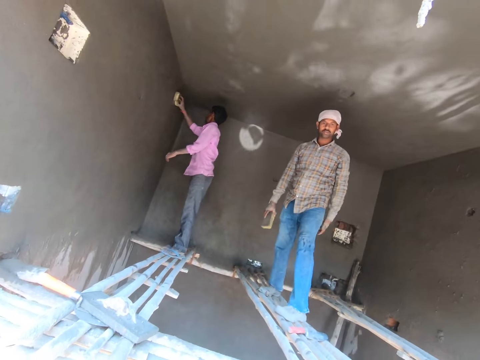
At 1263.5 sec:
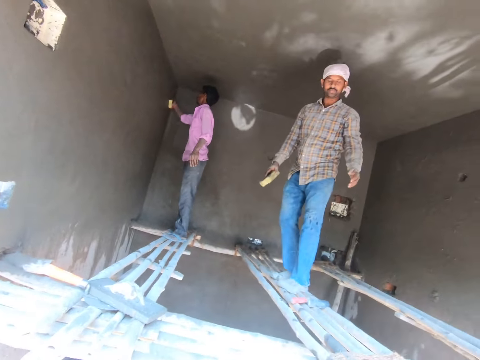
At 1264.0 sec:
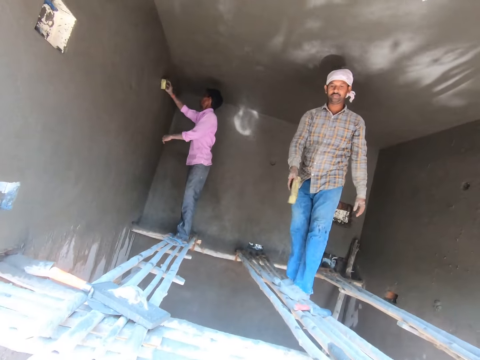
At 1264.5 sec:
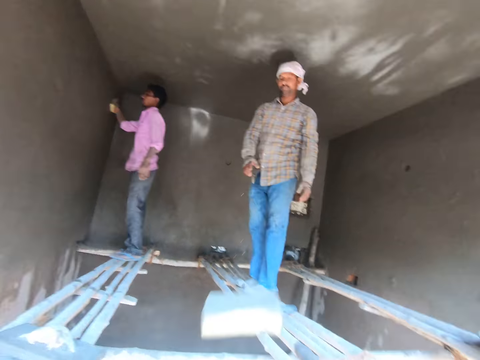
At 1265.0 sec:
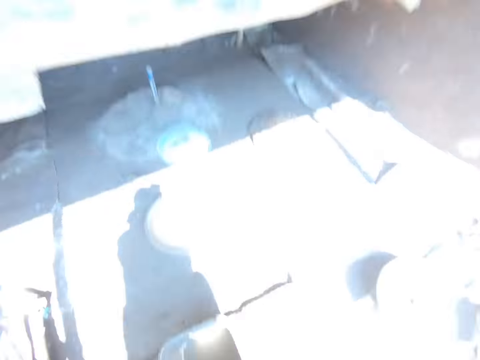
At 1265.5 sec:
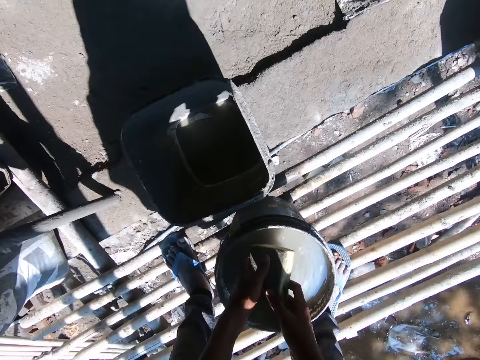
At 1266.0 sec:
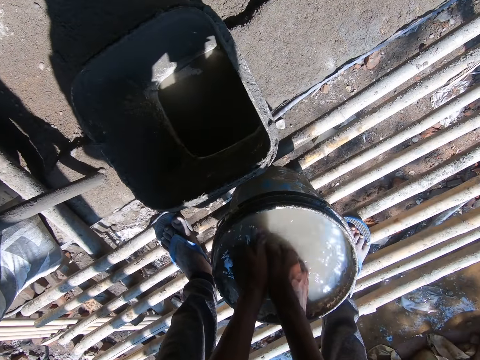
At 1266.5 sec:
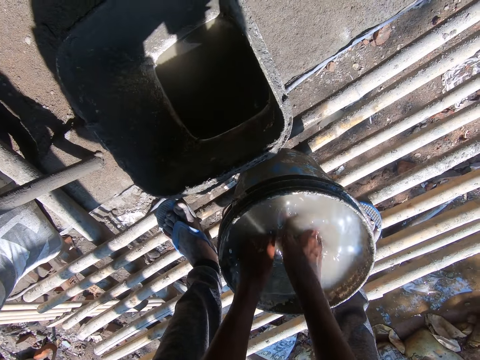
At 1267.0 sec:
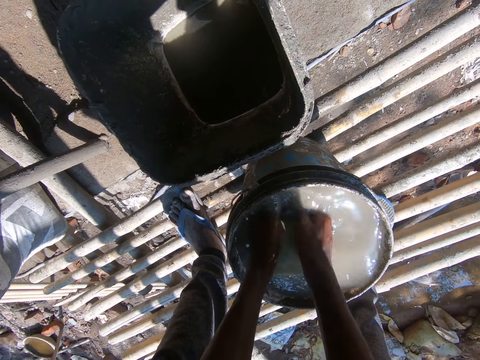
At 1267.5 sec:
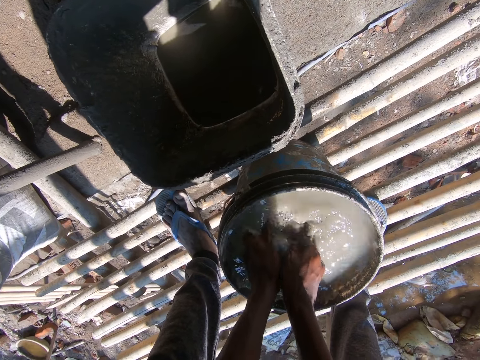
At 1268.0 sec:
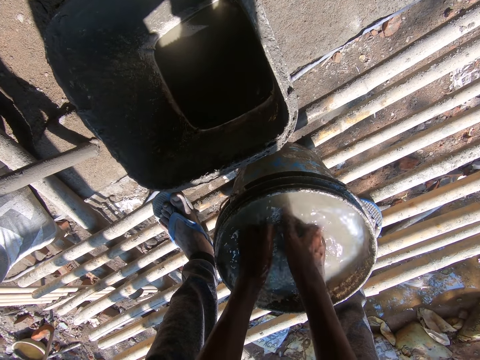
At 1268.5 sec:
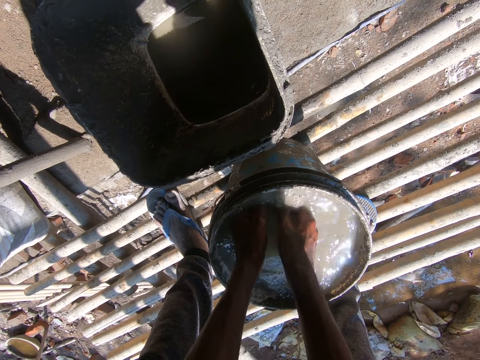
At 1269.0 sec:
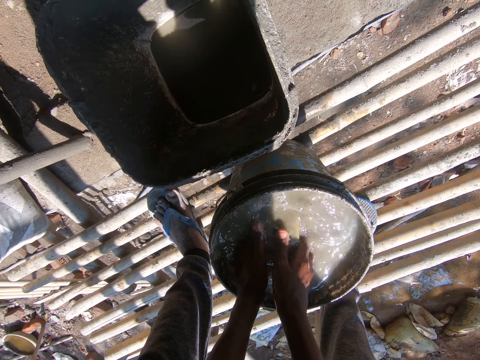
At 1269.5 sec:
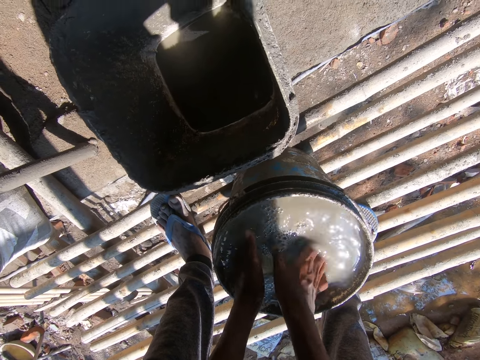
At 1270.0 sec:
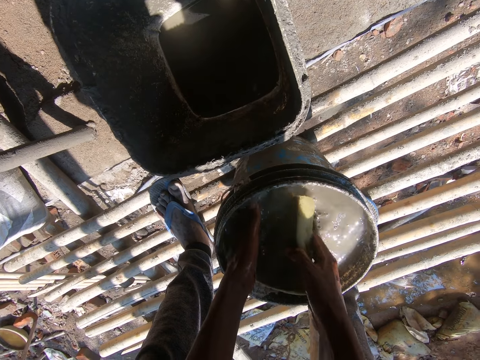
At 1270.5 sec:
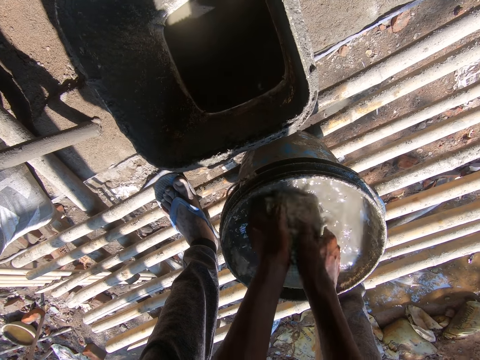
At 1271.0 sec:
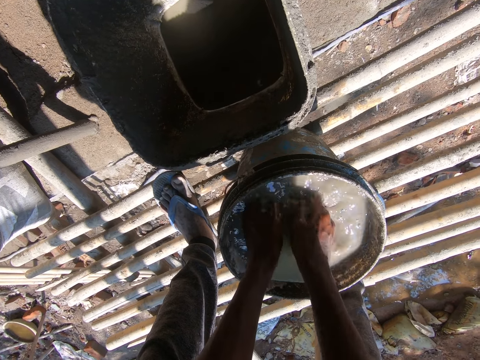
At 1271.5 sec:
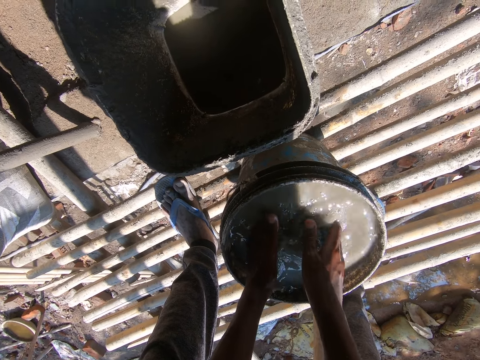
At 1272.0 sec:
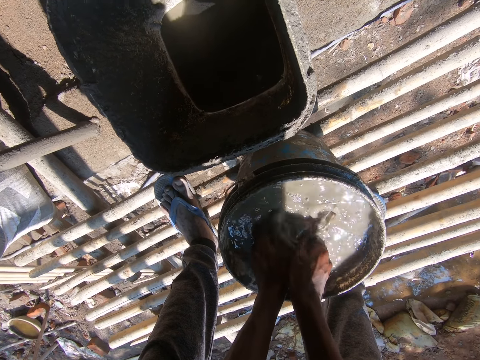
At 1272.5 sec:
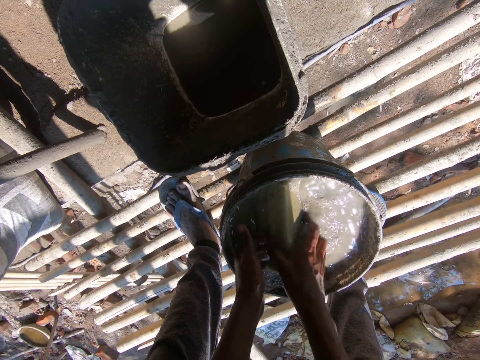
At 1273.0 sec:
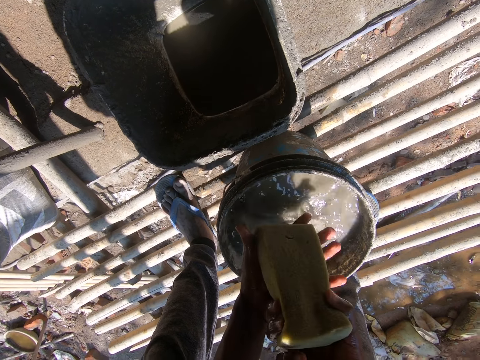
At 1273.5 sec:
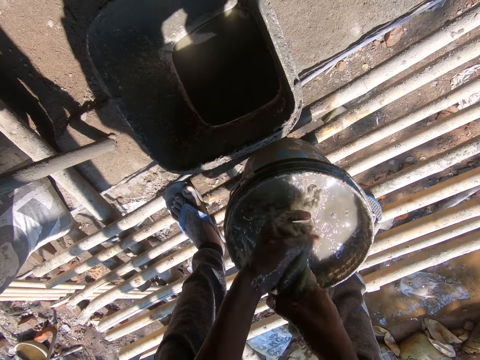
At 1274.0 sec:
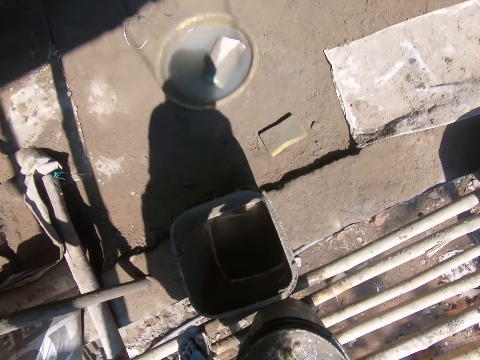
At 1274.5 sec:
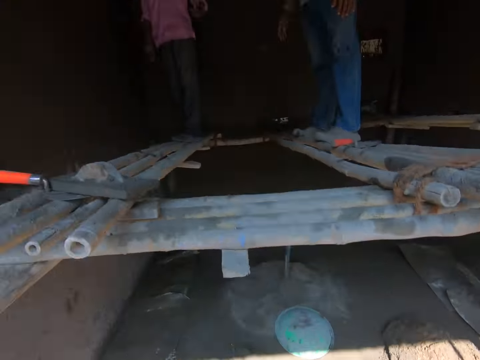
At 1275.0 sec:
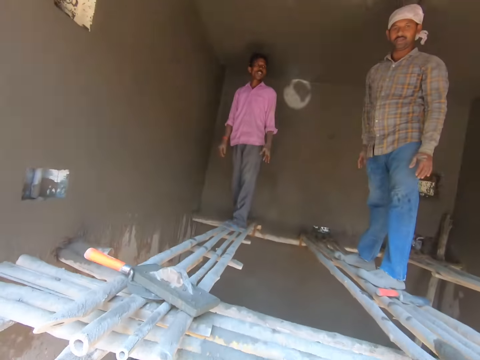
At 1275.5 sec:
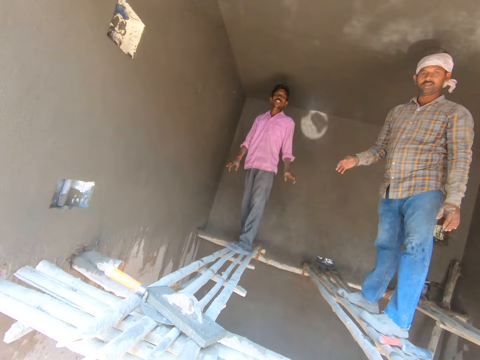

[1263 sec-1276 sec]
A man walks around. The man throws the foam or sponge to the camera wearer with his right hand. The camera wearer dips the foam into the bucket of water with both hands. They wash the sponge. They interact with another man. They squeeze the foam in the bucket of water with both hands.

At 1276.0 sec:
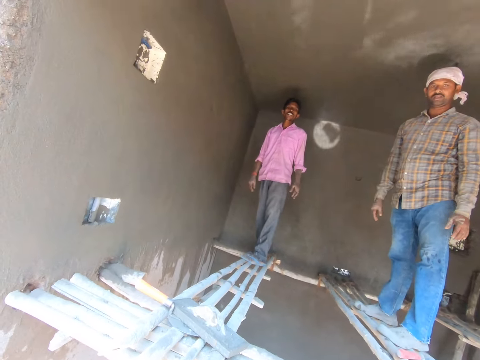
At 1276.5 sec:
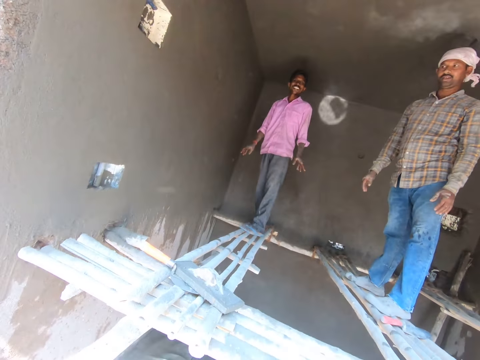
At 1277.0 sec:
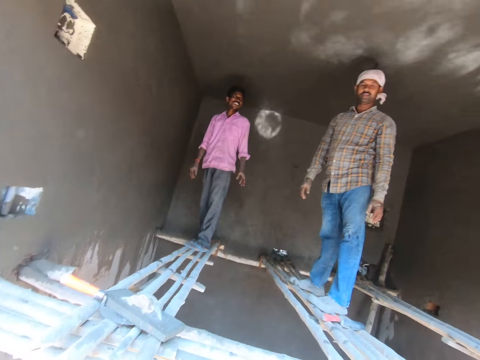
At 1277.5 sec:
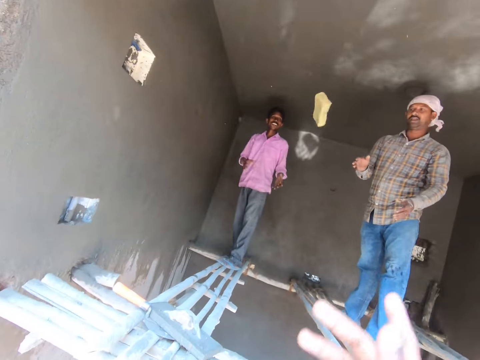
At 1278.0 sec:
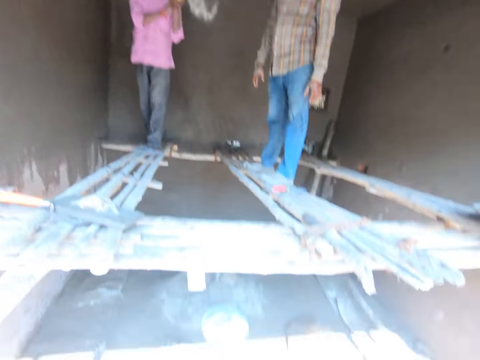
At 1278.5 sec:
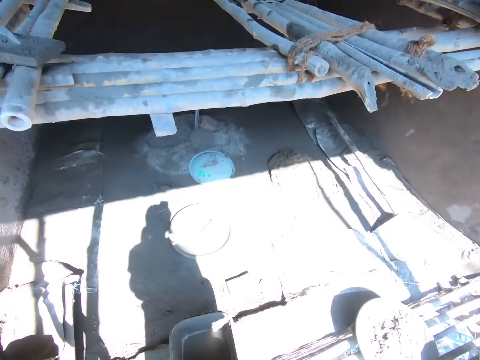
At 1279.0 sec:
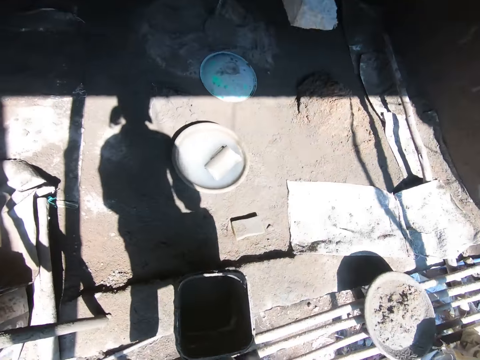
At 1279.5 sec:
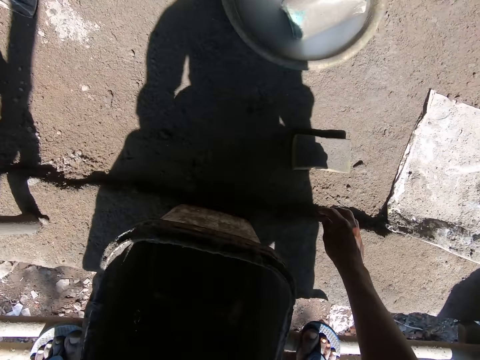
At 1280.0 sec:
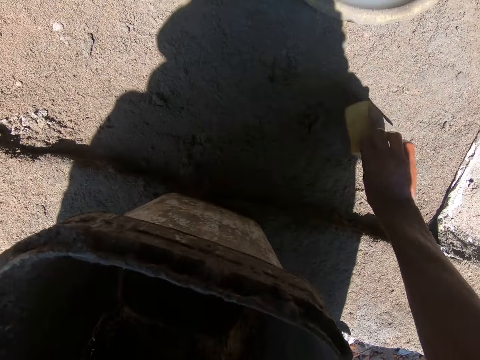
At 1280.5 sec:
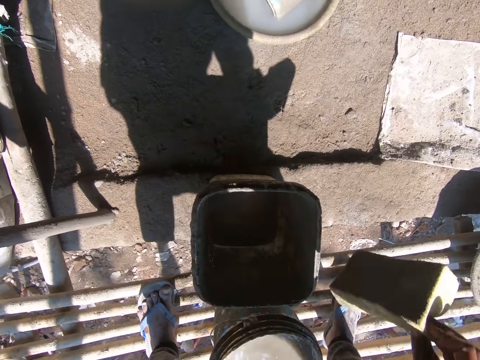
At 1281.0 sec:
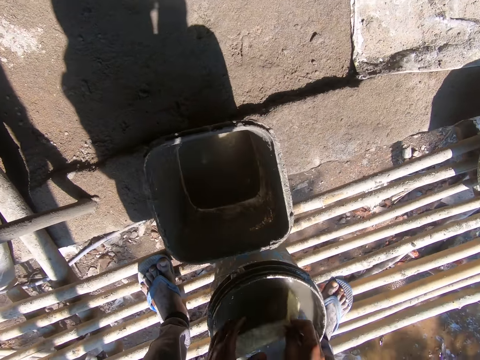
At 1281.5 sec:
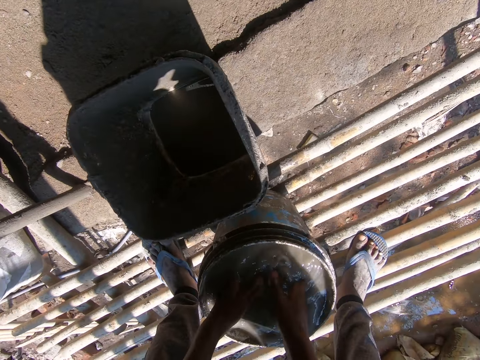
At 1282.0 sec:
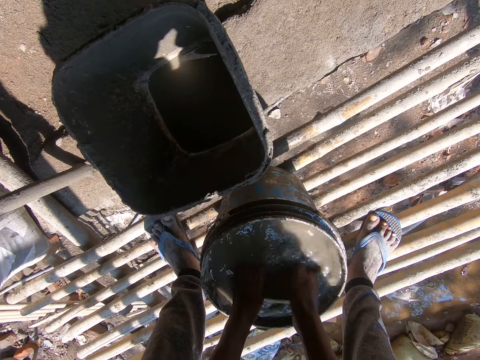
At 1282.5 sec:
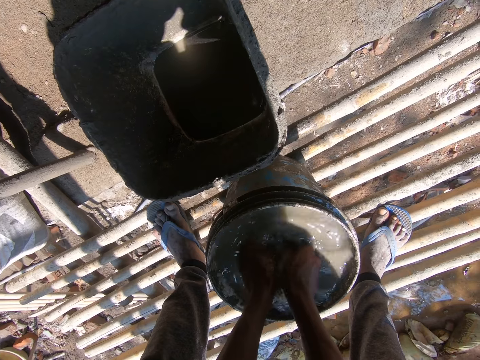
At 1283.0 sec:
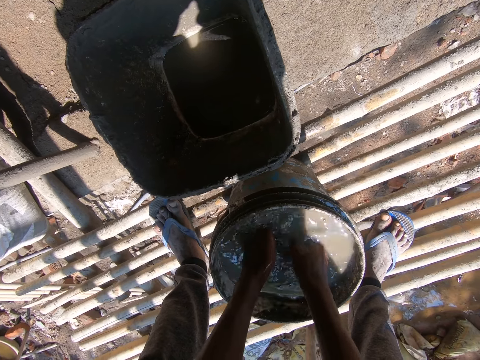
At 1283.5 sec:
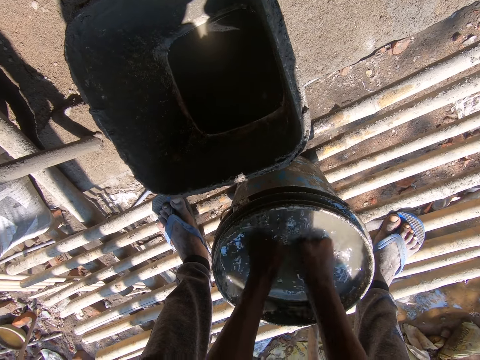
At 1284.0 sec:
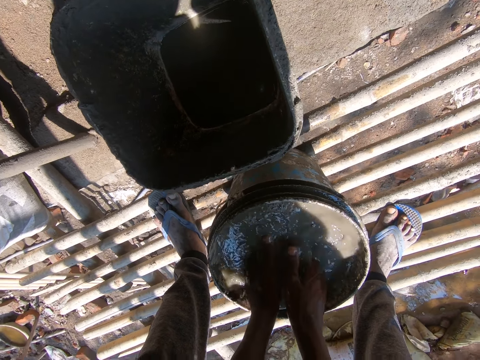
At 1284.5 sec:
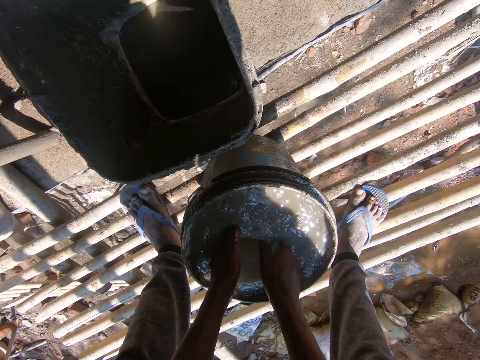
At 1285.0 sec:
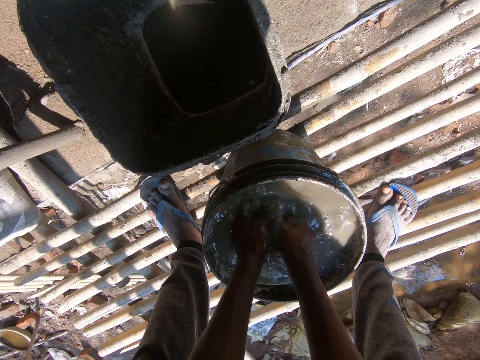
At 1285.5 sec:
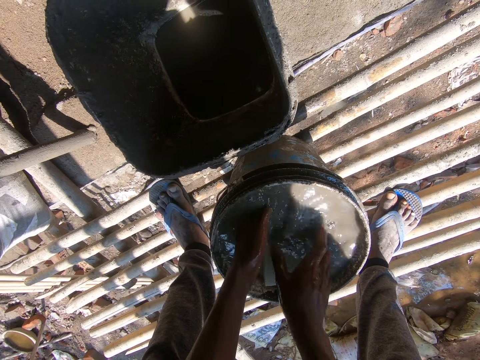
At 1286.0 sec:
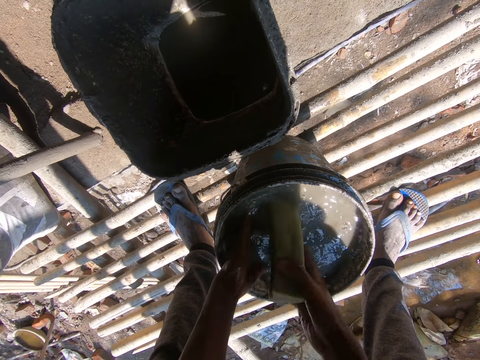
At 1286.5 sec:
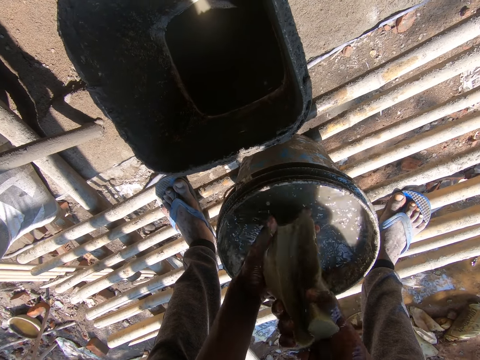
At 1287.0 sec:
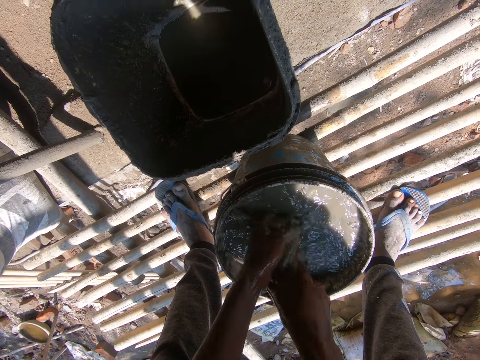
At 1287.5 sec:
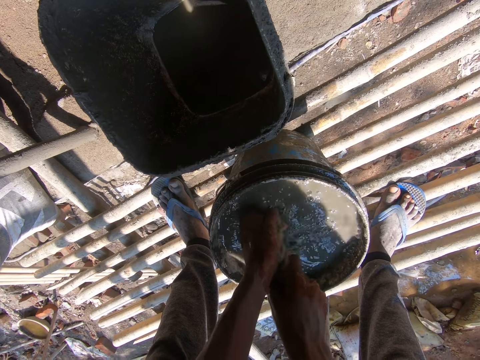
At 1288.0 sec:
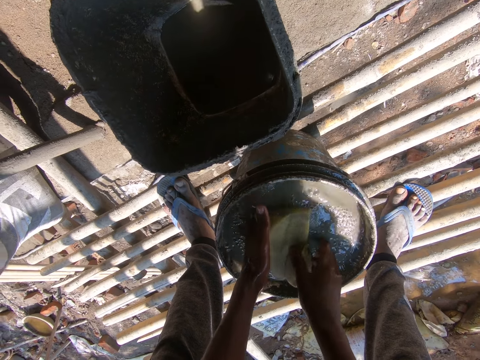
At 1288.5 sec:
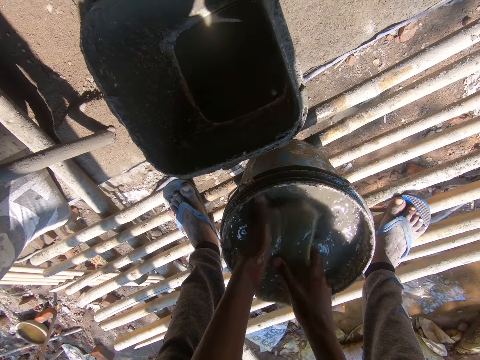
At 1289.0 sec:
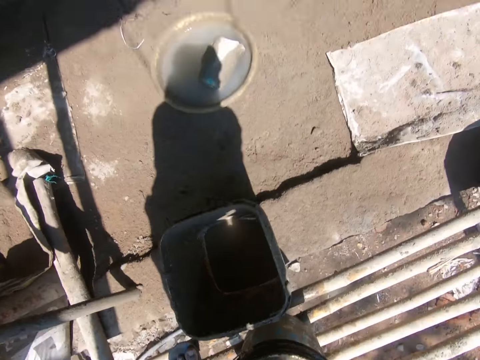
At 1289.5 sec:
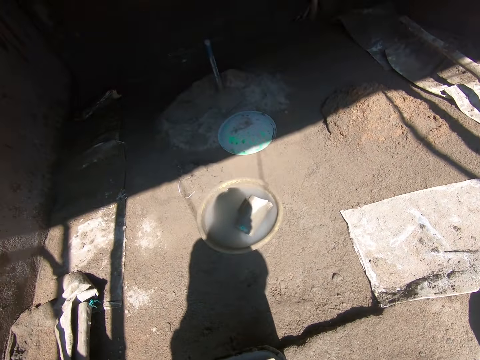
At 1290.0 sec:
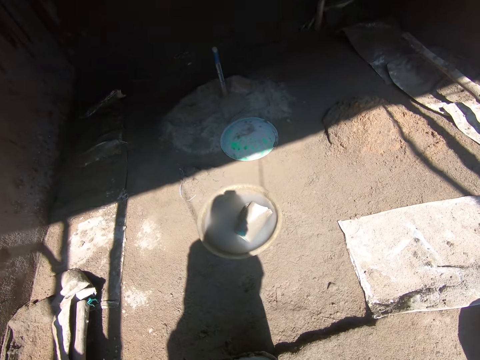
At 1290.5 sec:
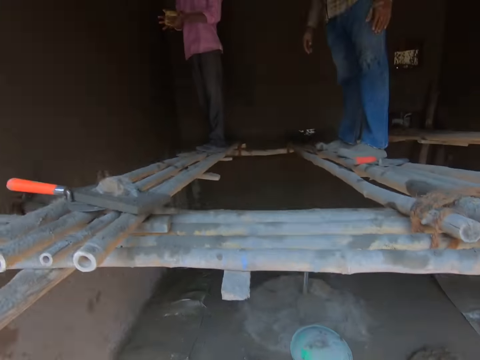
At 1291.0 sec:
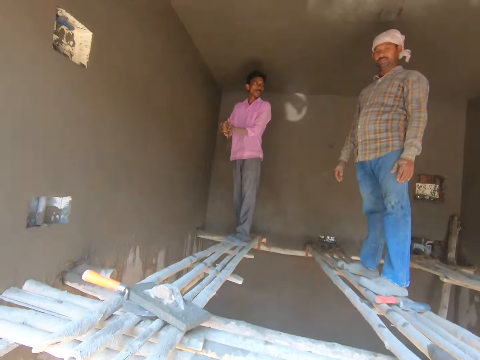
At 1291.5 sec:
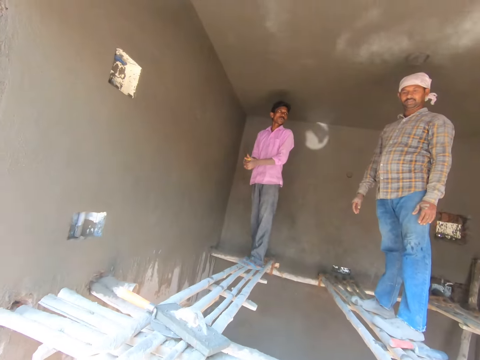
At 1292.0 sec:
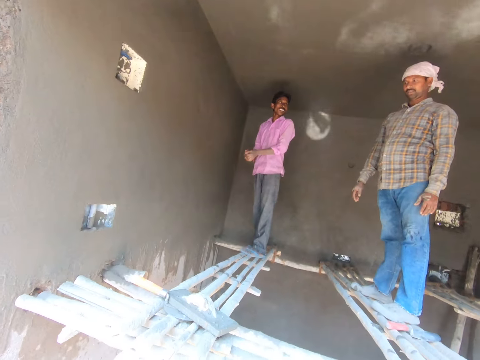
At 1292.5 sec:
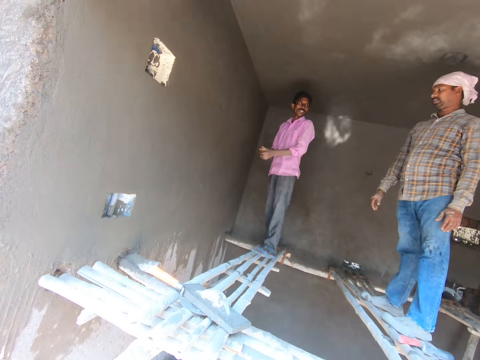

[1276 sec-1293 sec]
The camera wearer throws the foam to a man with his right hand. He picks up the foam from the floor with his right hand. He dips the foam into the bucket of water with both hands. He washes the foam in the bucket of water with both hands. He squeezes the foam in the bucket of water with both hands. The man rubs his hands together. The man interacts with another man.
